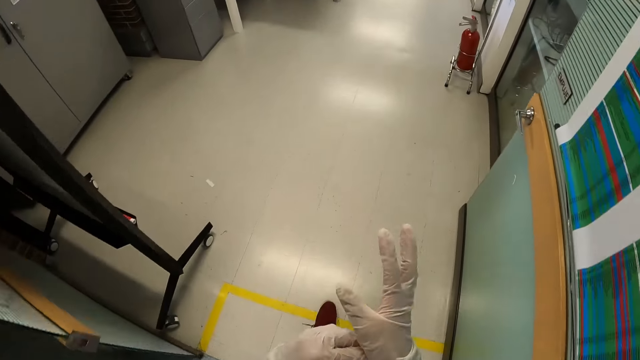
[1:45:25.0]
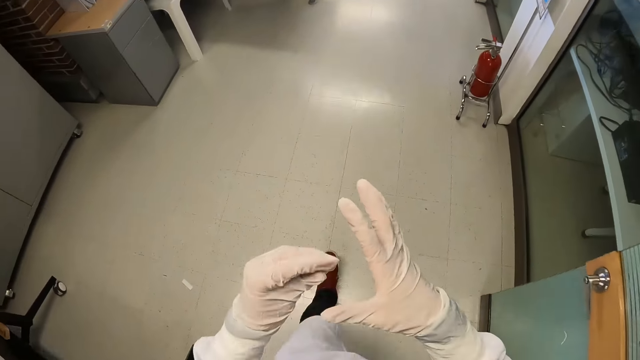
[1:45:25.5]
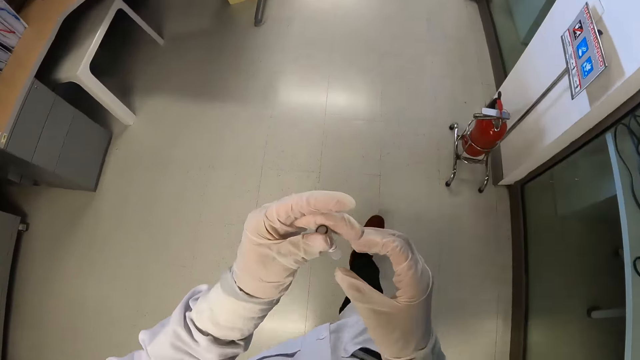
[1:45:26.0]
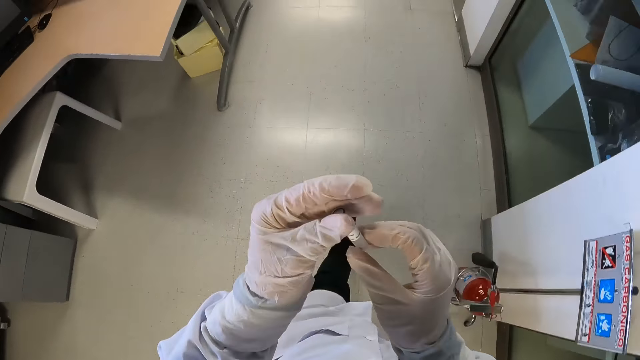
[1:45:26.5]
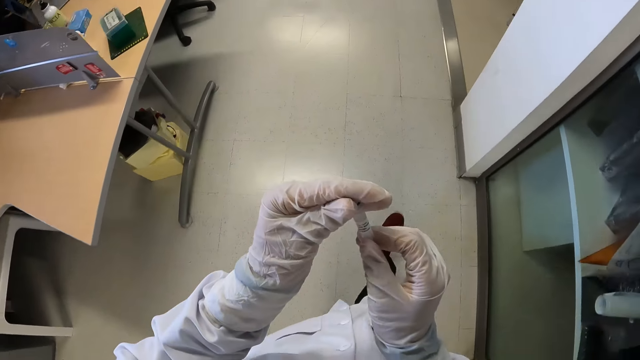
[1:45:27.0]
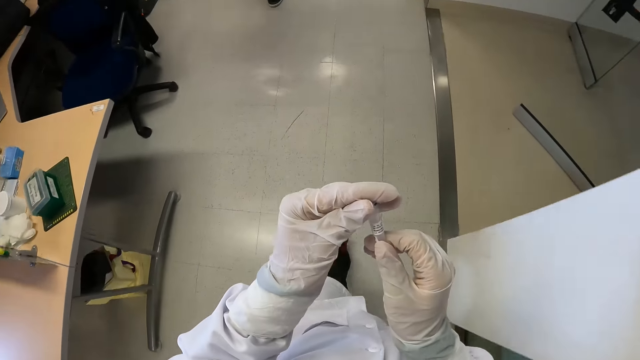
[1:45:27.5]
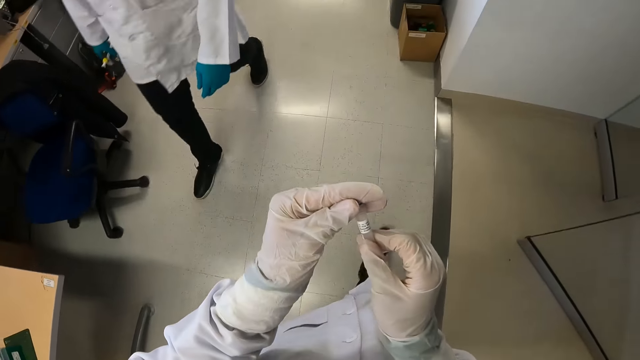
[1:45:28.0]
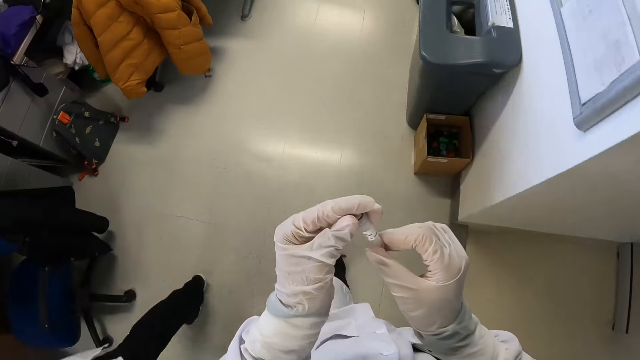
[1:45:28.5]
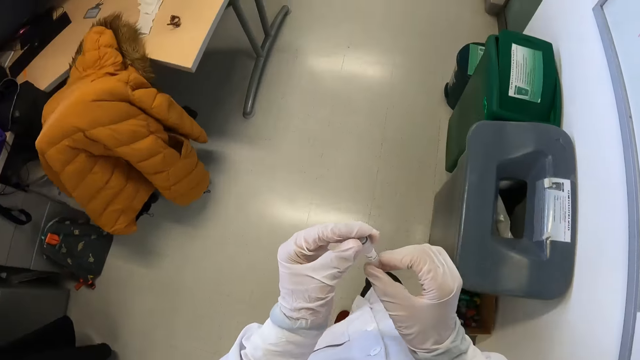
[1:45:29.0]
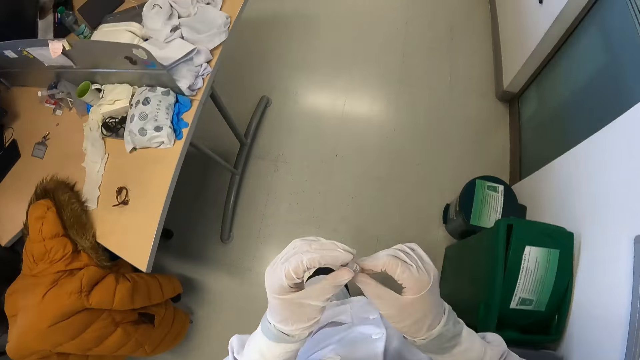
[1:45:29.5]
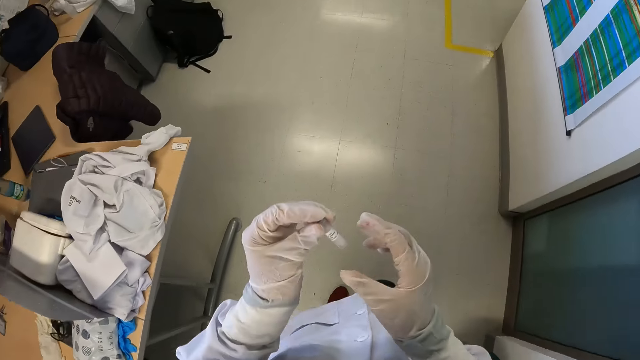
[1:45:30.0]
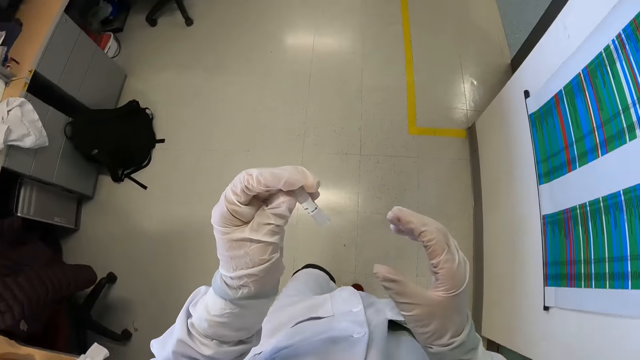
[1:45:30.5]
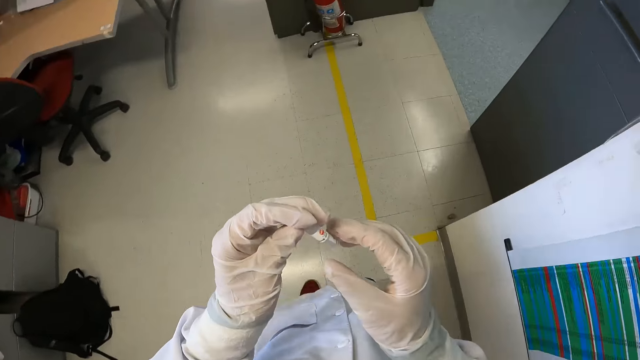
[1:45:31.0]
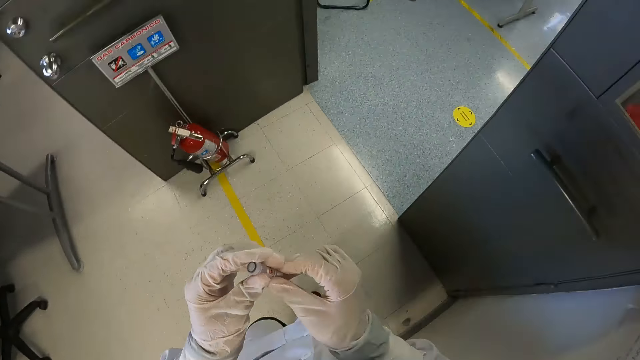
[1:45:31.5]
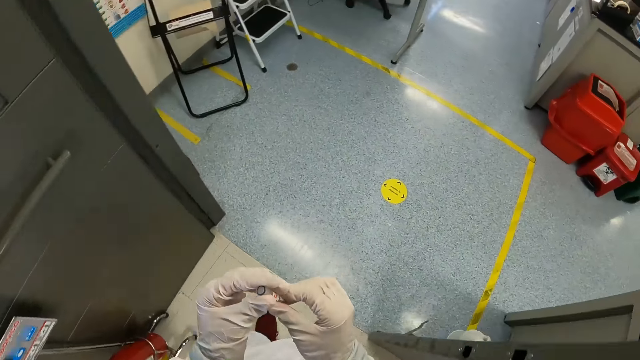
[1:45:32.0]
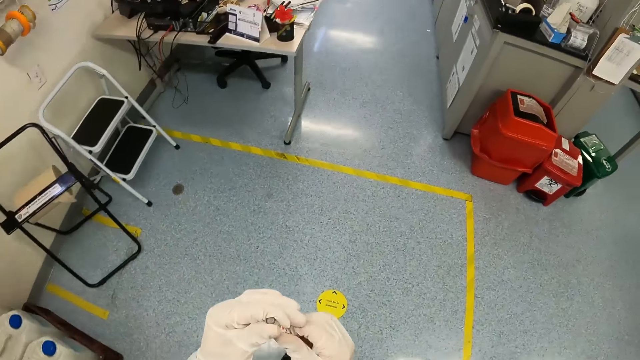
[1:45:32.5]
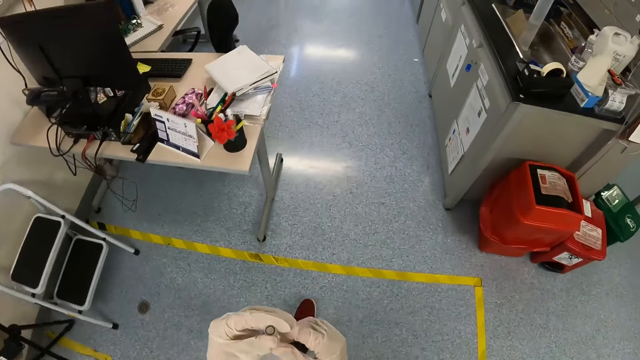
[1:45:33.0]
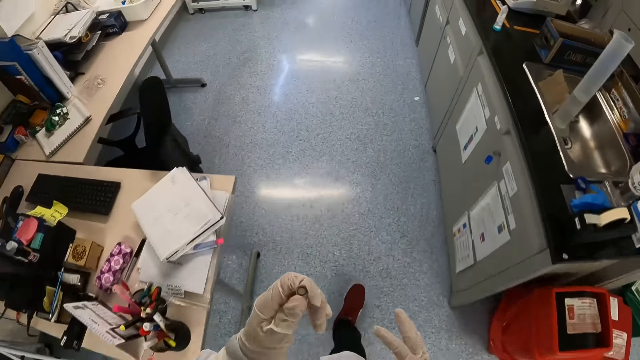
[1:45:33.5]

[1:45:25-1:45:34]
The camera wearer walks into a laboratory. He holds the test tube with his gloved hands. A man walks past the camera wearer. The camera wearer holds the test tube with his gloved right hand. He holds the test tube with his gloved hands.

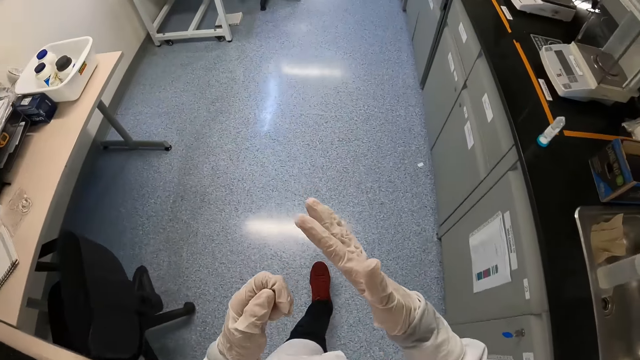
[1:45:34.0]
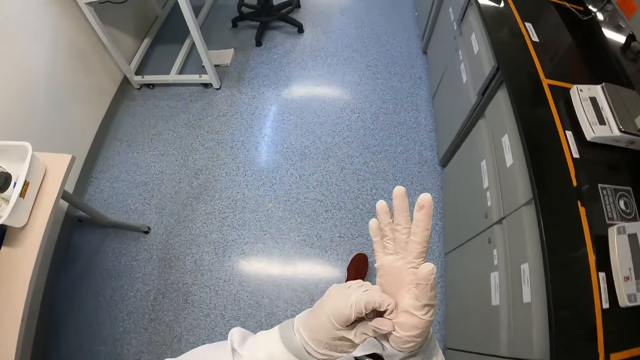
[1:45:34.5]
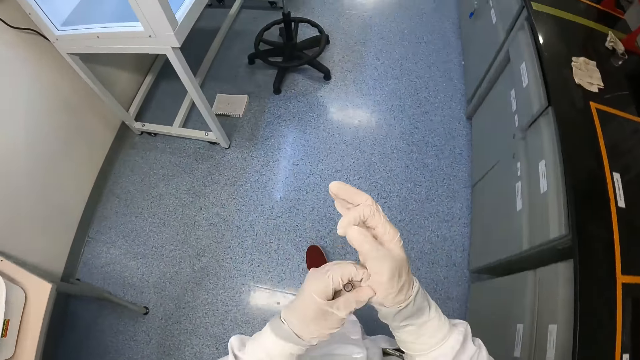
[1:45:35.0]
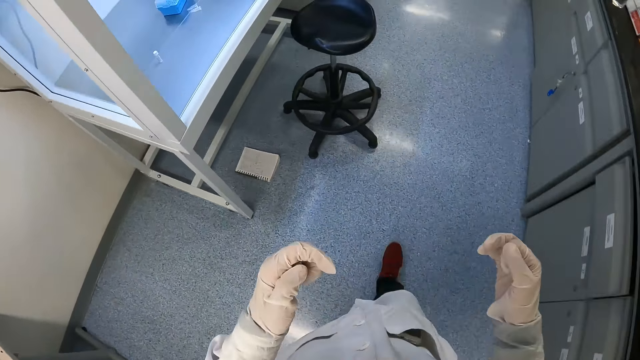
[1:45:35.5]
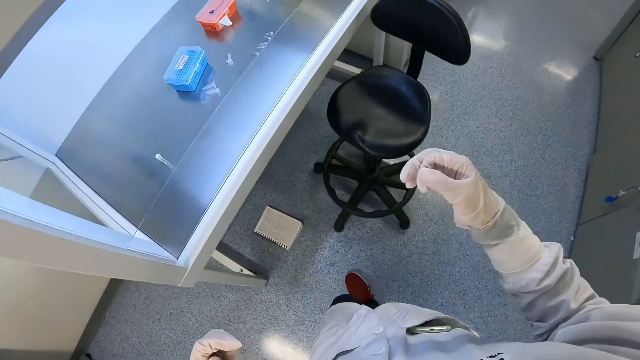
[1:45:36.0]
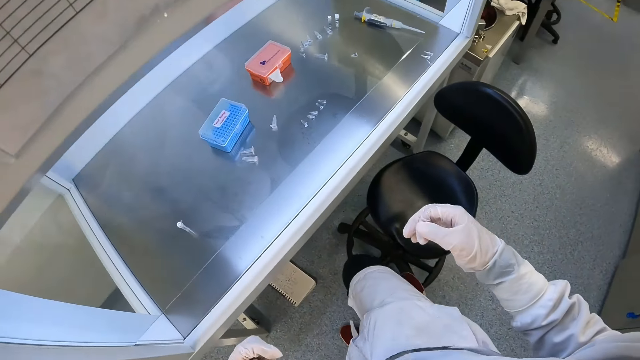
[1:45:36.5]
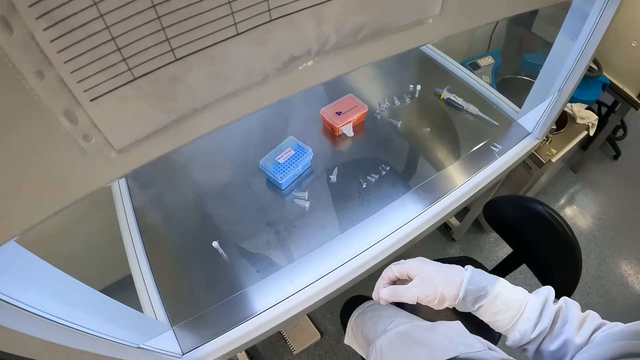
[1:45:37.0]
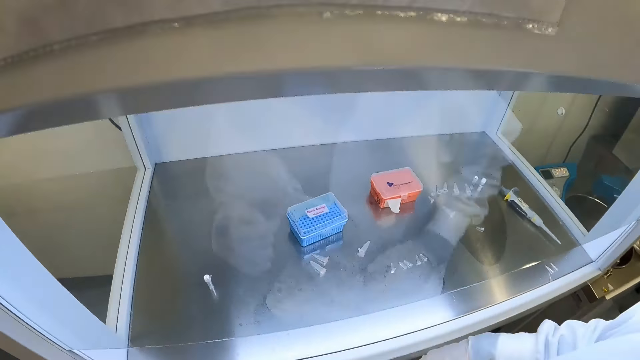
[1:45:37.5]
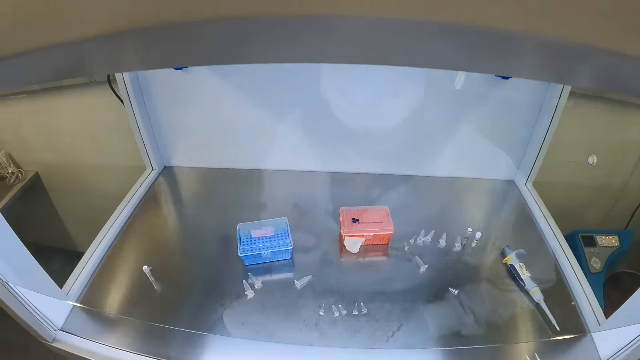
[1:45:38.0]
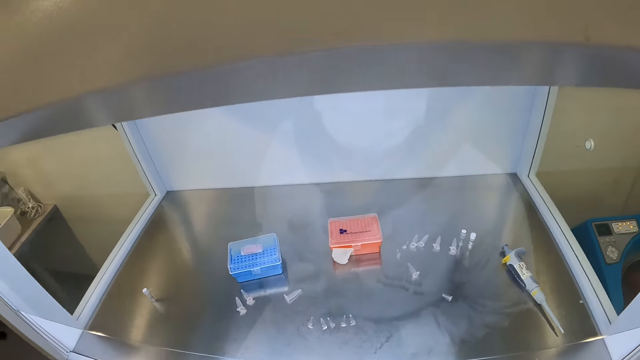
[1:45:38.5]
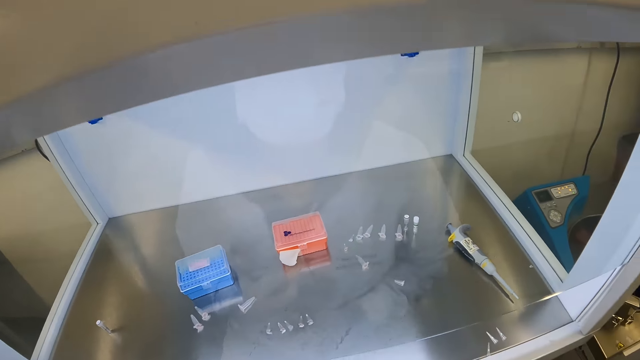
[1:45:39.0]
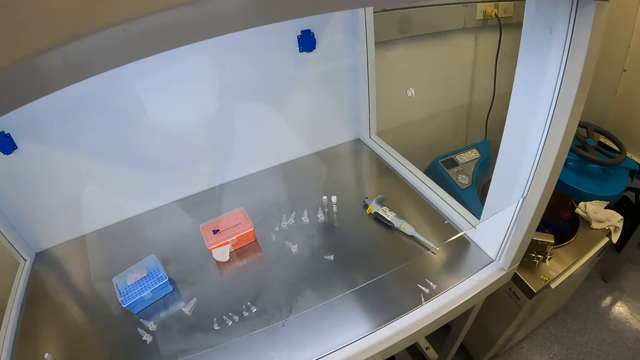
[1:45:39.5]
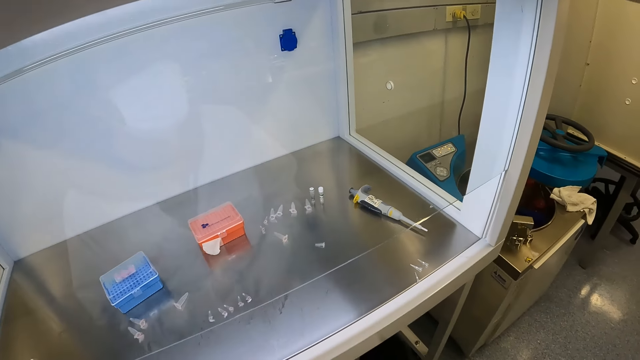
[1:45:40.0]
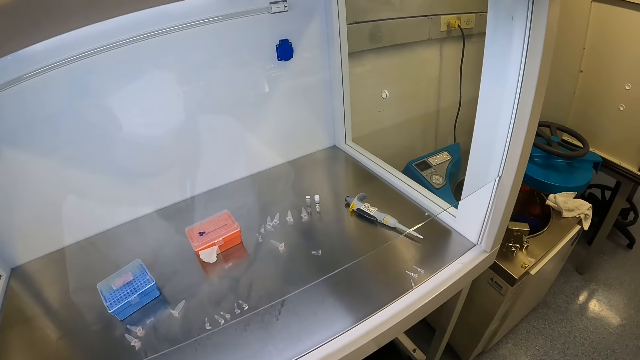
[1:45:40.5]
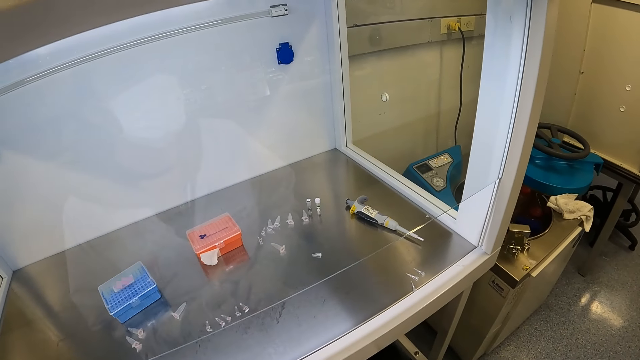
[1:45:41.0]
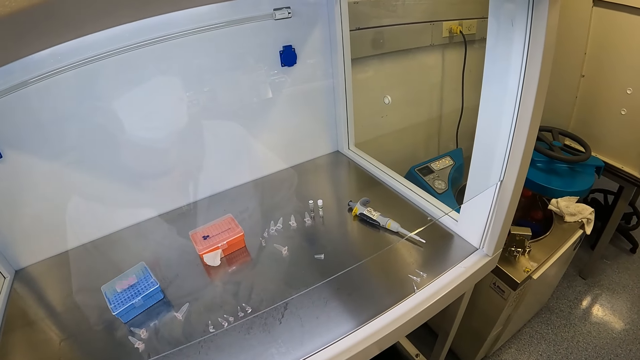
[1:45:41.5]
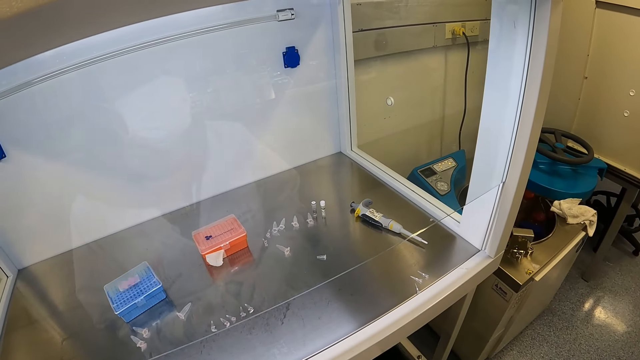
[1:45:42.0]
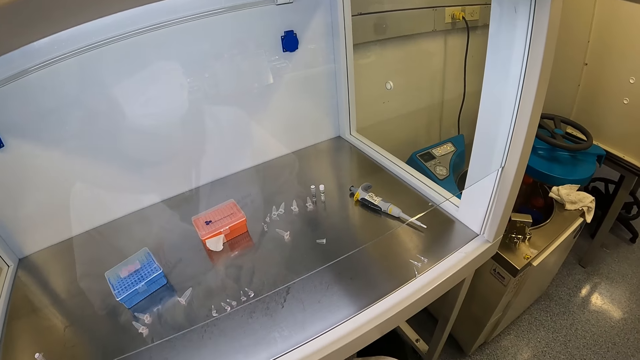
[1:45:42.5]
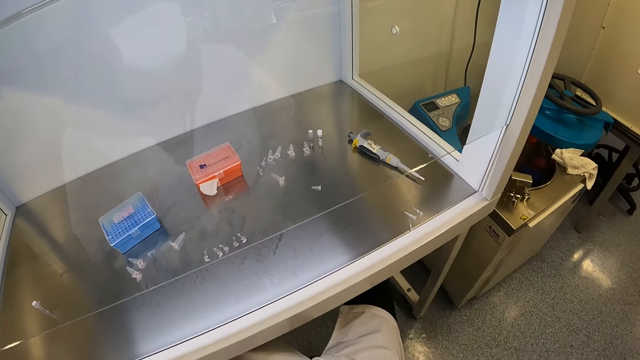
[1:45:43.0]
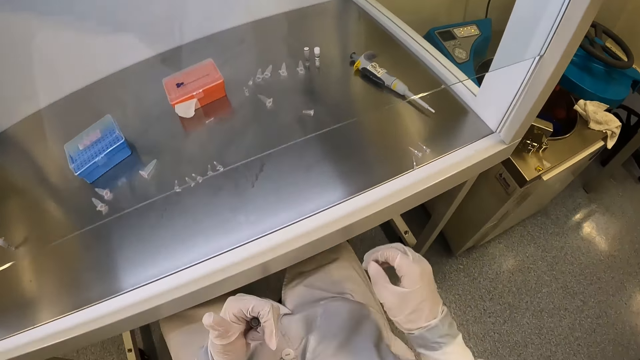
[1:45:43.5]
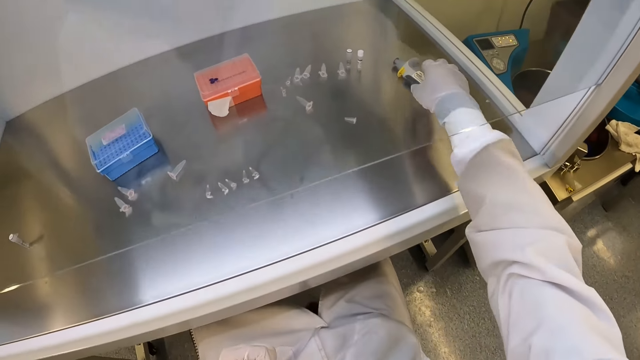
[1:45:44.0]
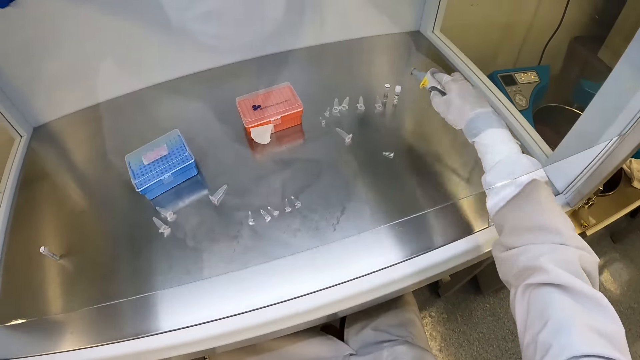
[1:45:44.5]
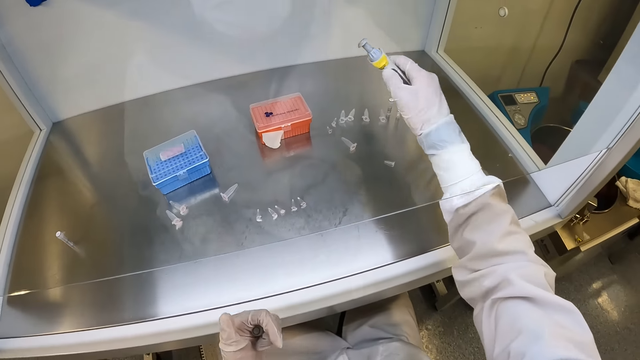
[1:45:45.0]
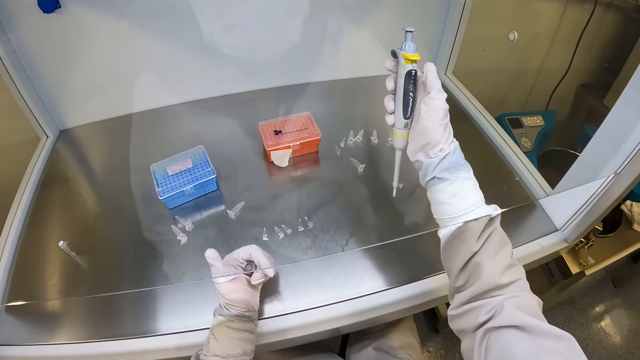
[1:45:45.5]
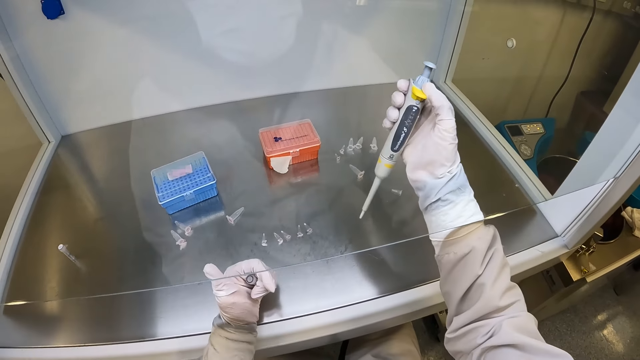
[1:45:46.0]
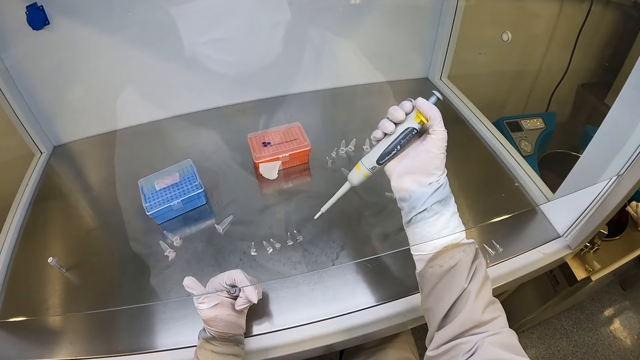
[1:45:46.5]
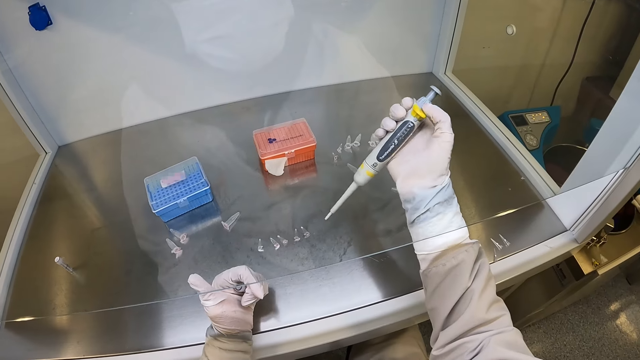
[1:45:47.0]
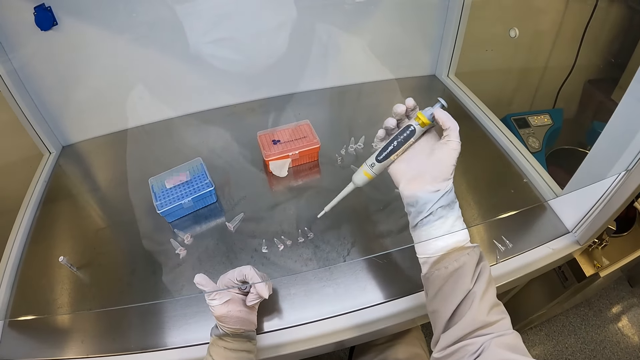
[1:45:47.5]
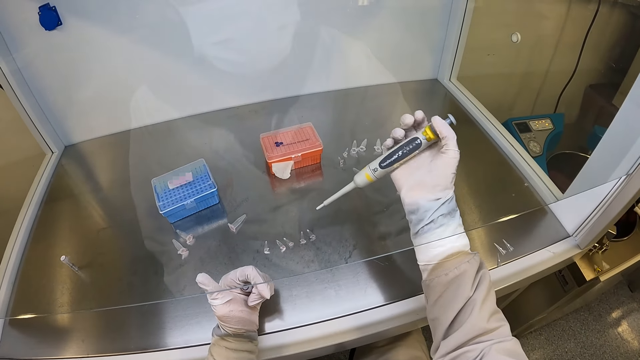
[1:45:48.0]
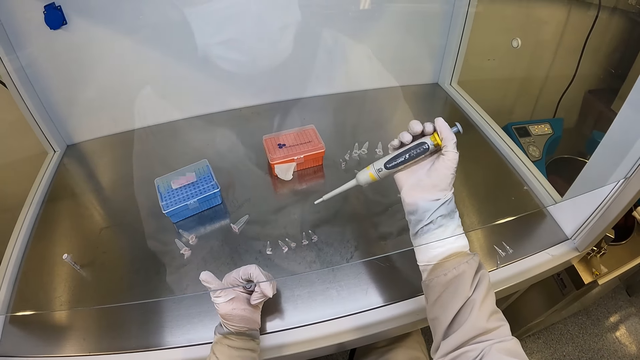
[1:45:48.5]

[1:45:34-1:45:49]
The camera wearer touches the glove on his right hand with his gloved left hand. He pulls his glove. He looks around, sits down, and looks around. He picks up a micropipette or hypodermic needle from a table with his gloved right hand. He operates the button plunger with his gloved right hand.
